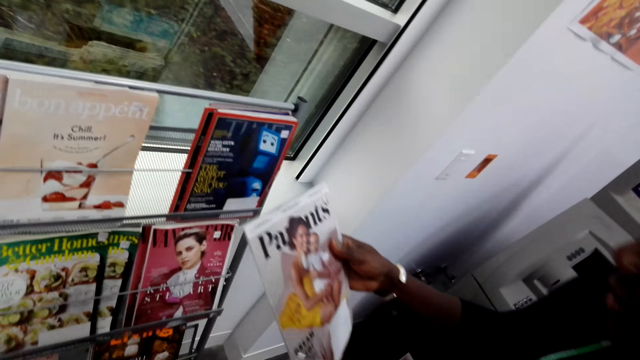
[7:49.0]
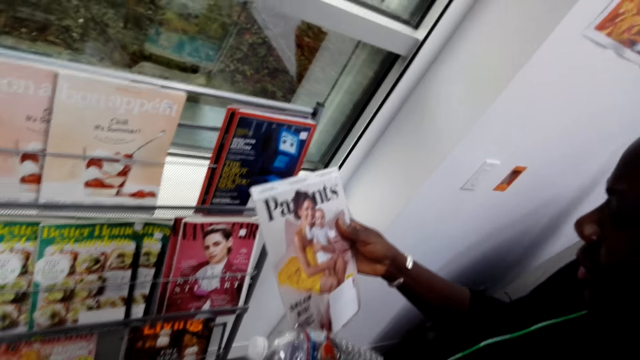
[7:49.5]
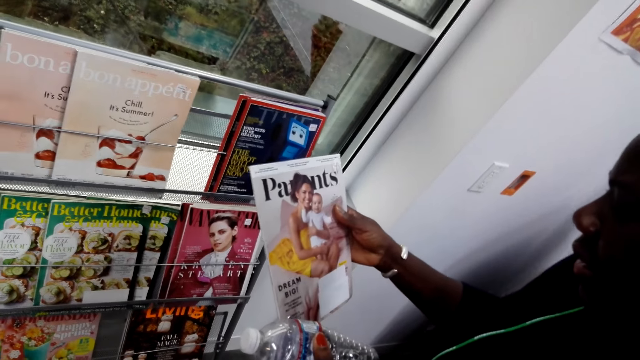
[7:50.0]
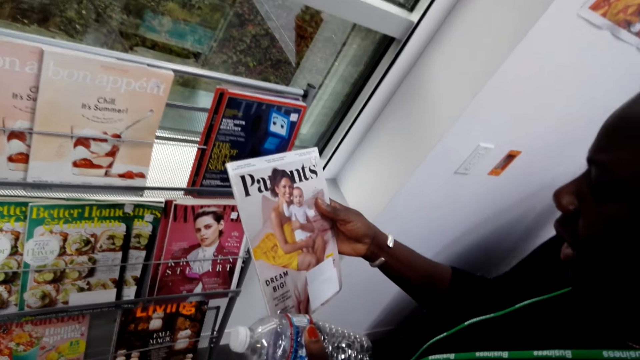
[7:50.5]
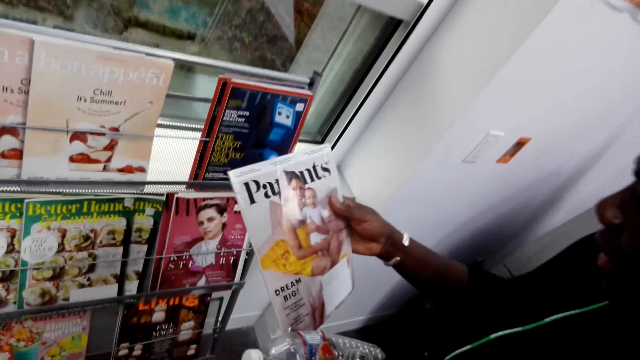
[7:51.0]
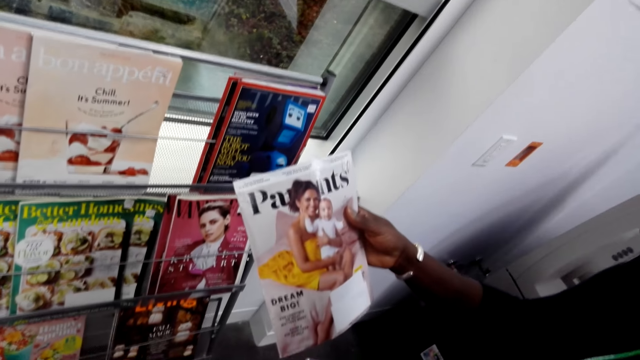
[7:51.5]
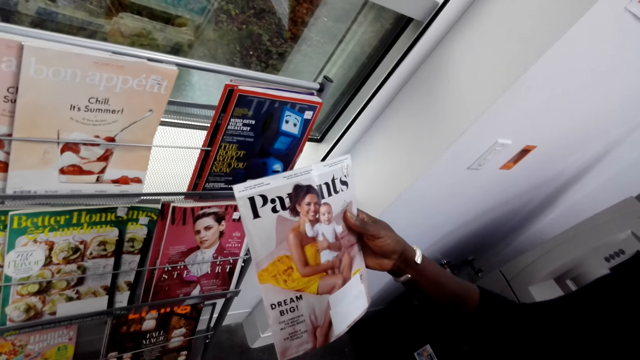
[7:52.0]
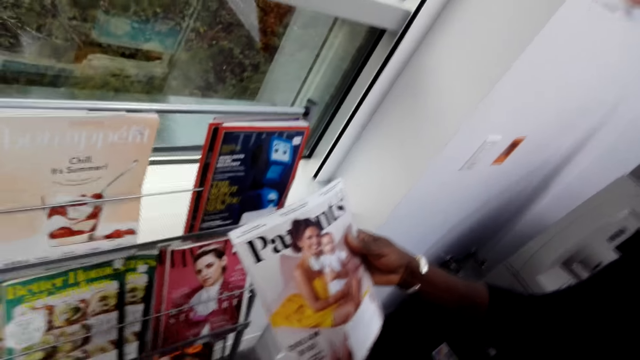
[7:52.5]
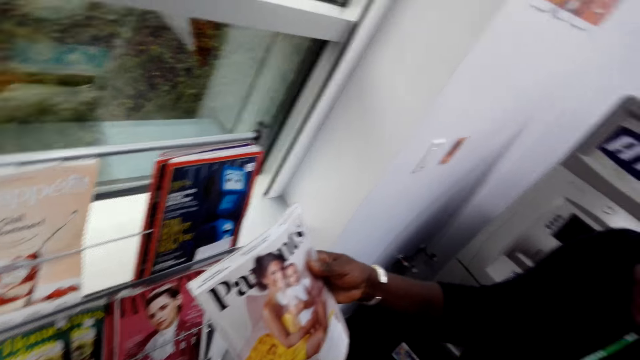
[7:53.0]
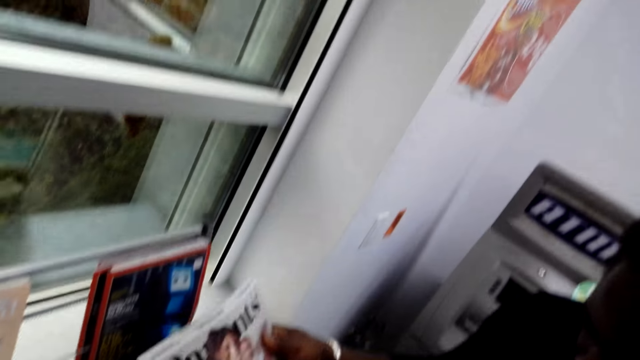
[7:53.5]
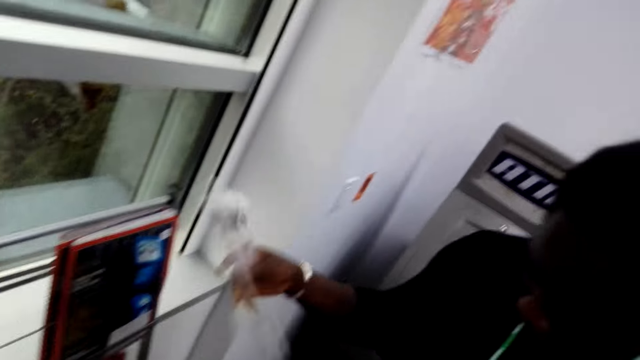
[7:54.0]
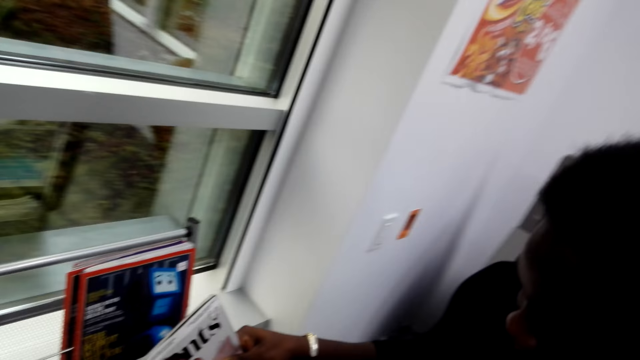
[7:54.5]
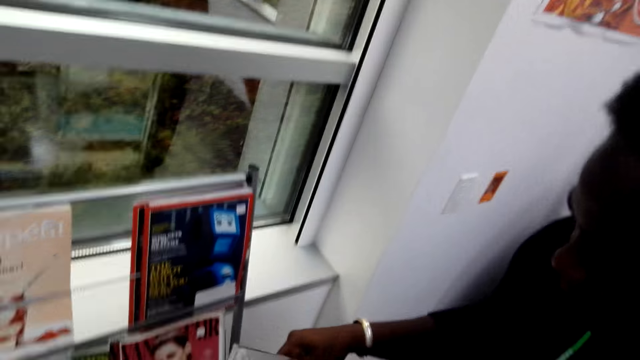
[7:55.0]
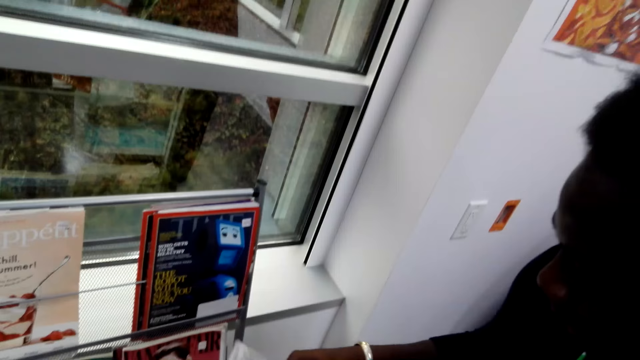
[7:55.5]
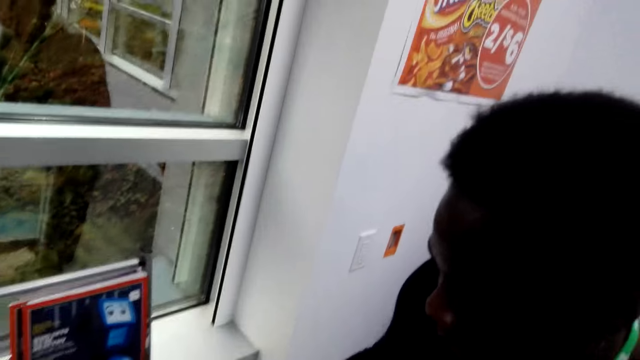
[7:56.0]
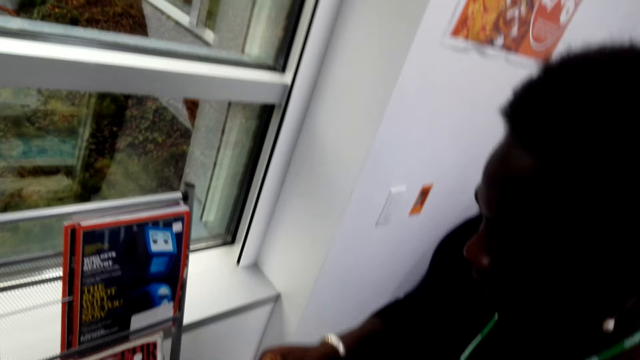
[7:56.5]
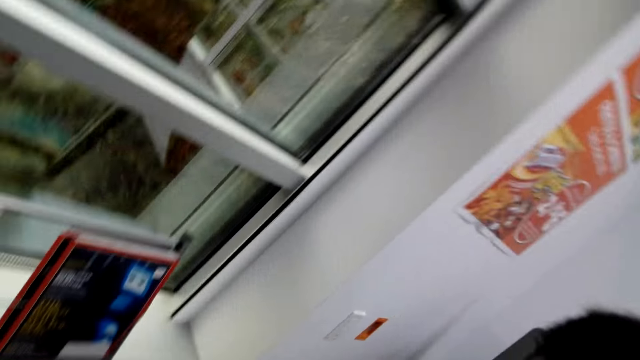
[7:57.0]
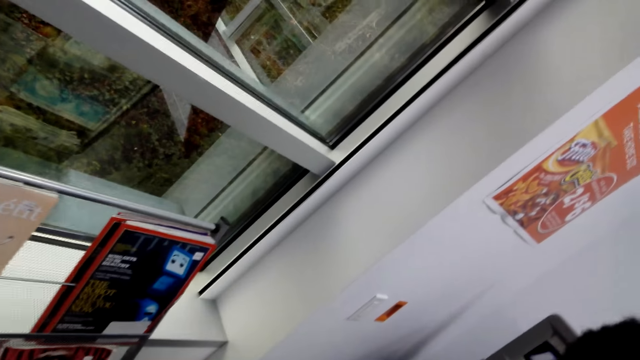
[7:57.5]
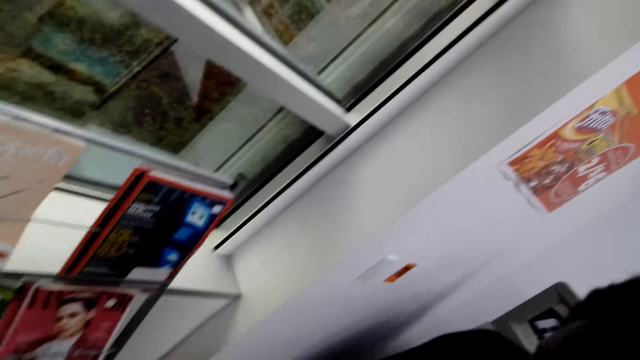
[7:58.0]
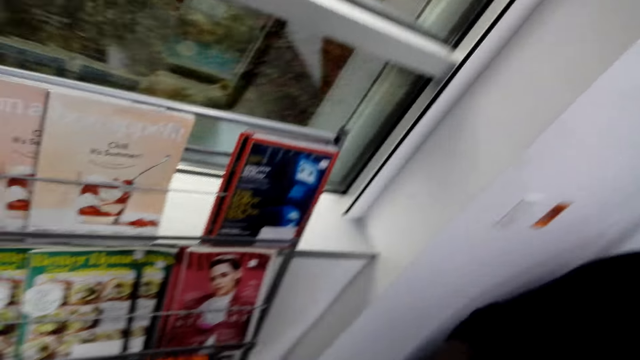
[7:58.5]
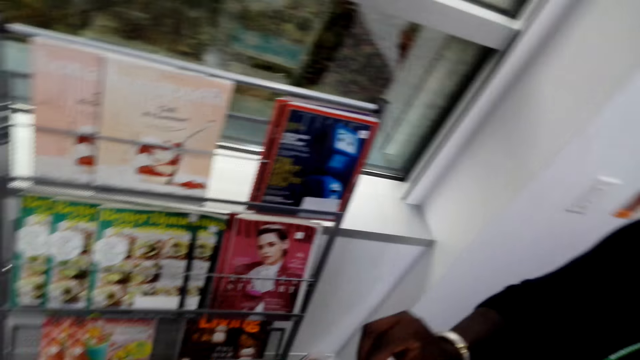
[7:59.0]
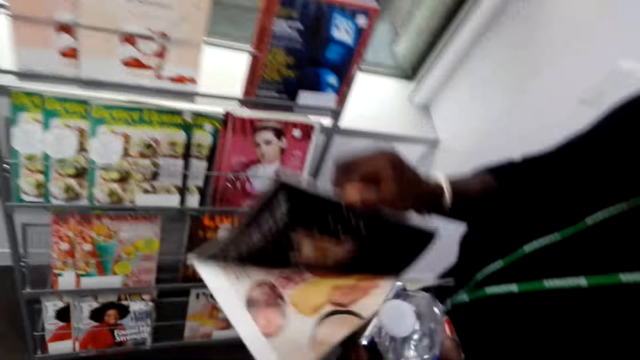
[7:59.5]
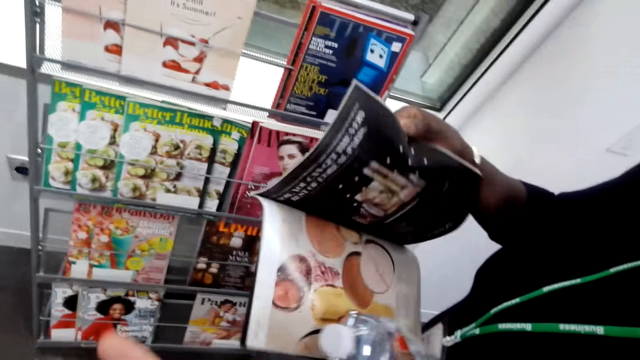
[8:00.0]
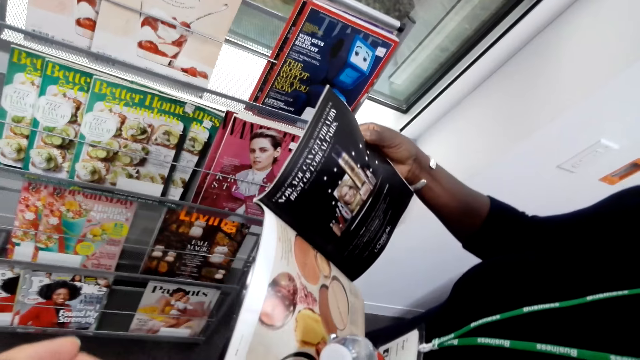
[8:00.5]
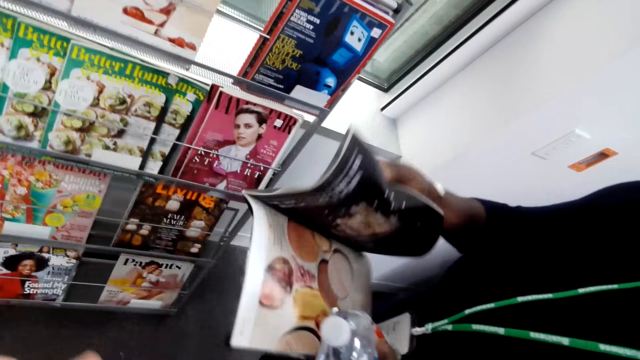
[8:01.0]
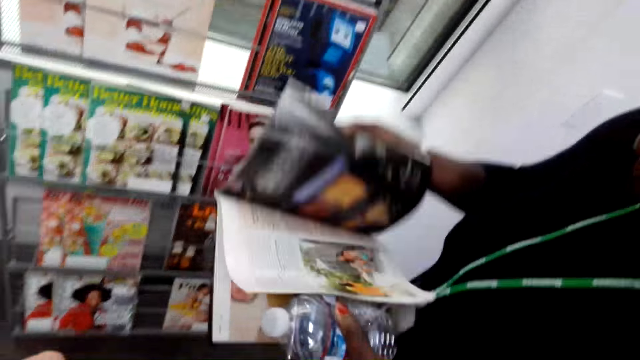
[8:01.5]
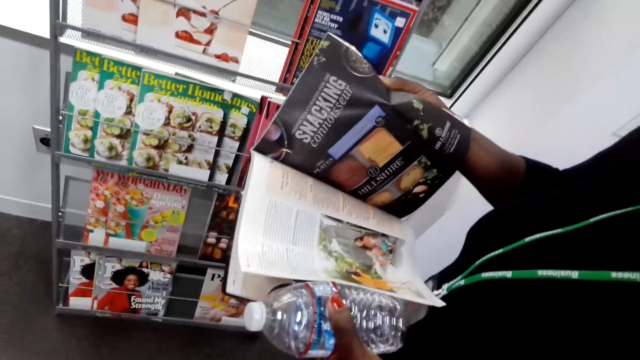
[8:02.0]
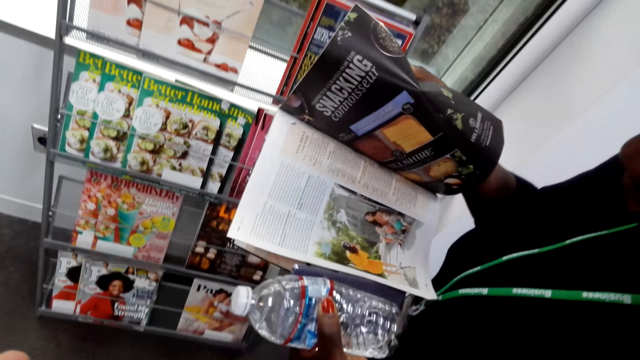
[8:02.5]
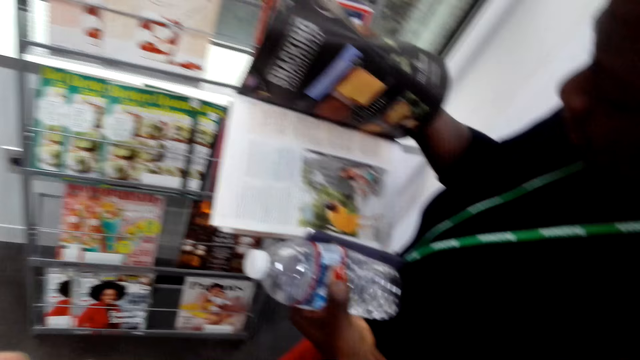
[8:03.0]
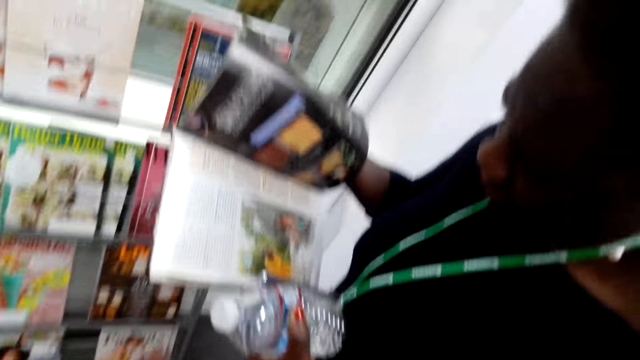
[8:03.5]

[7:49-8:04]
The lady looks at the magazine. She talks to a man. The camera wearer looks at the magazine. The lady opens the magazine.

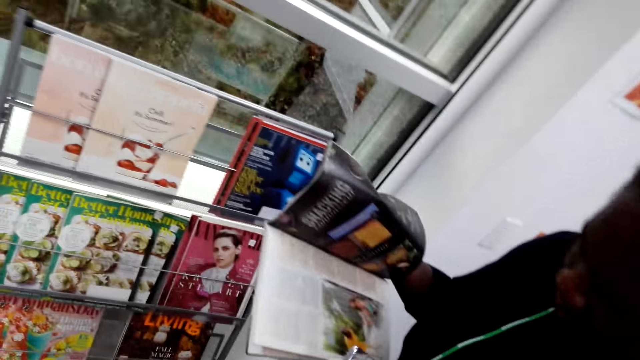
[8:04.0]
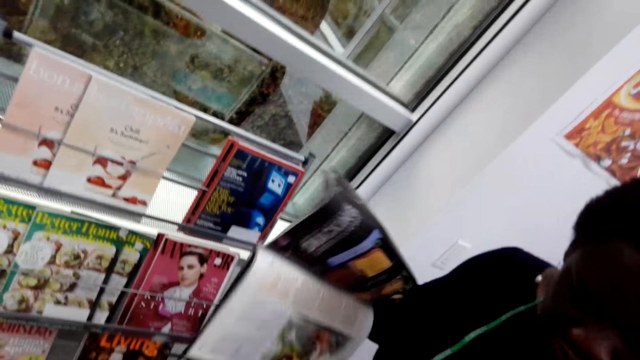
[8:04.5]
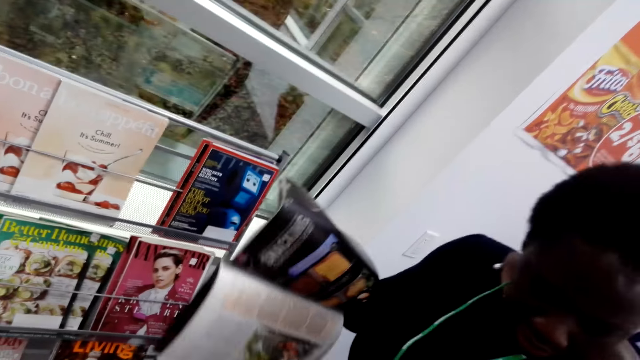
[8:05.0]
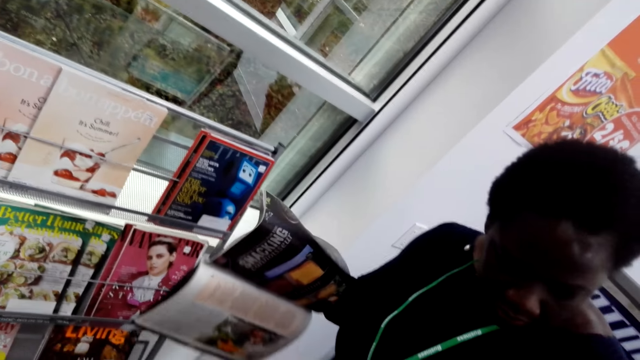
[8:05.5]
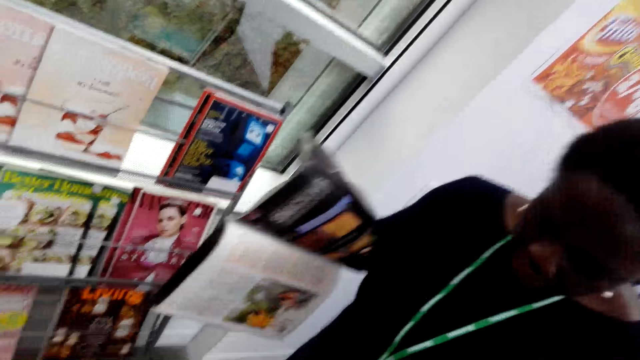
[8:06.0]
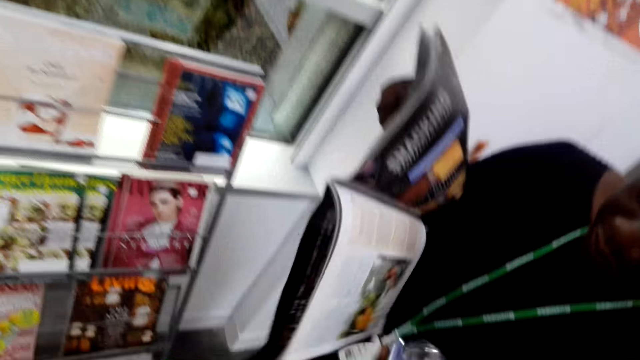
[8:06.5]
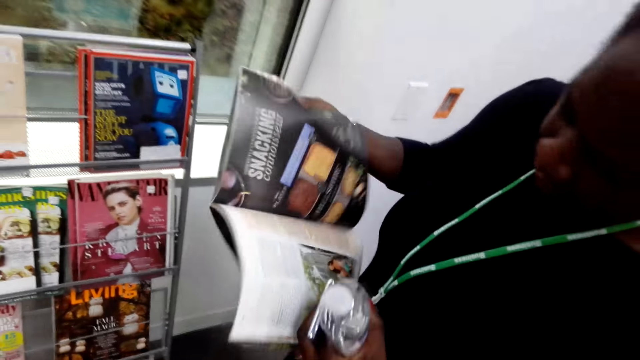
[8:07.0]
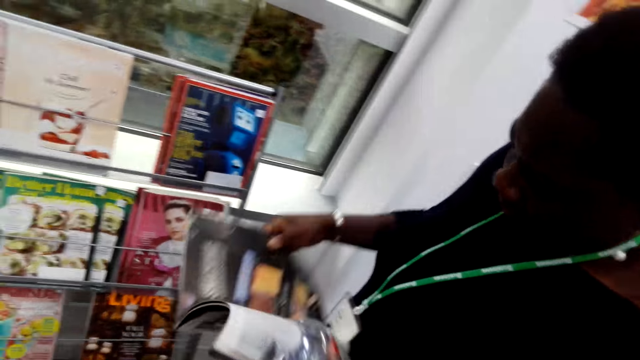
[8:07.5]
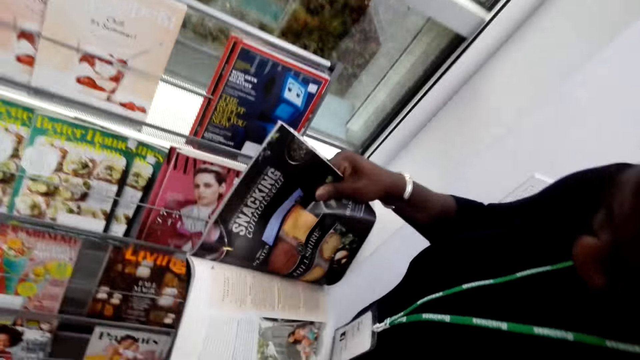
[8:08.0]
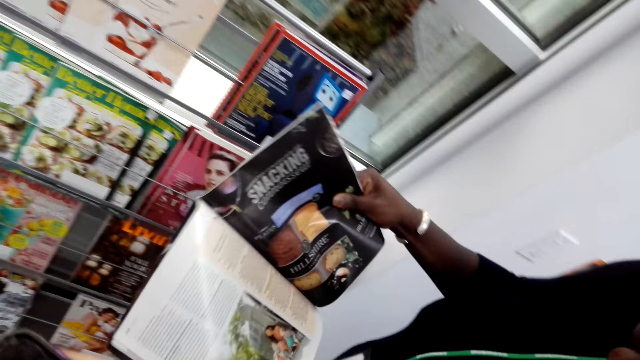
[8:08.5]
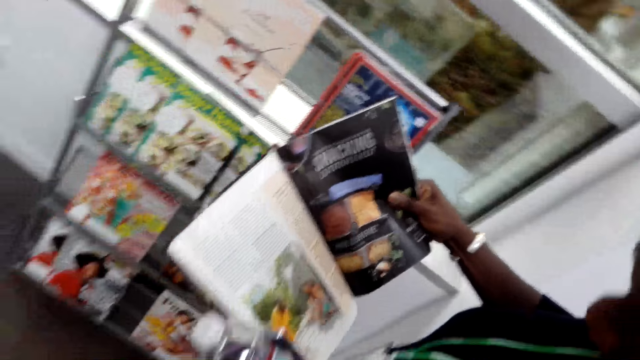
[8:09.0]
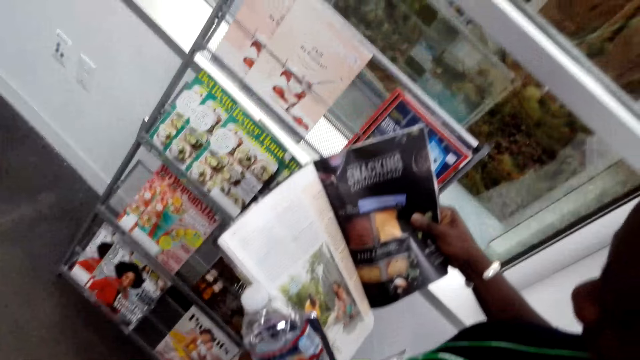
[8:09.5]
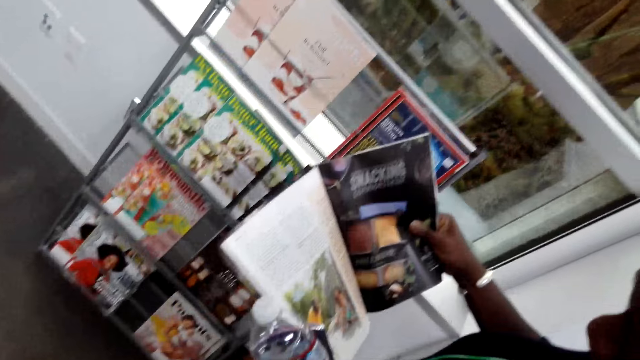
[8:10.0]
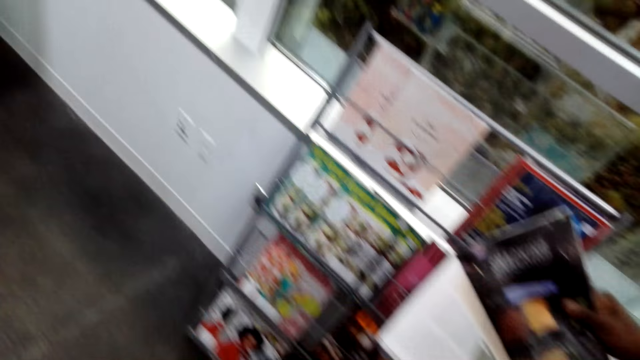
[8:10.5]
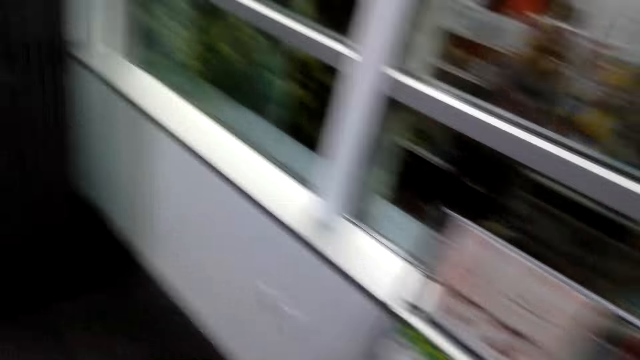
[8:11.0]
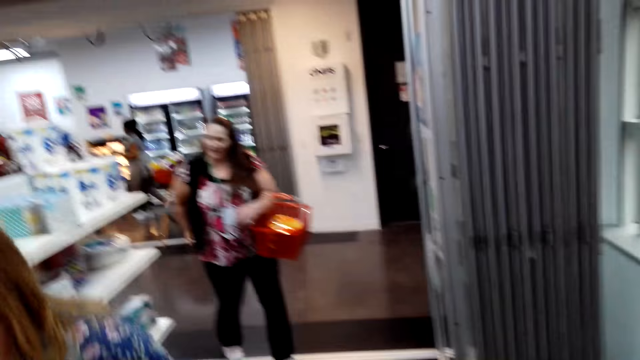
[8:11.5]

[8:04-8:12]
The lady looks aside and reads the magazine.
